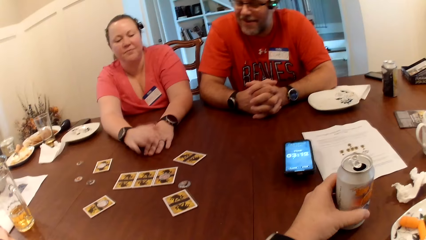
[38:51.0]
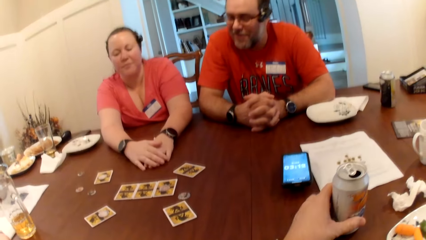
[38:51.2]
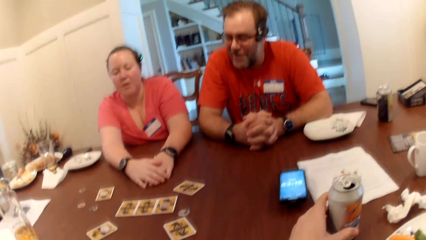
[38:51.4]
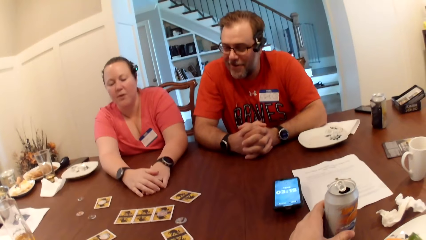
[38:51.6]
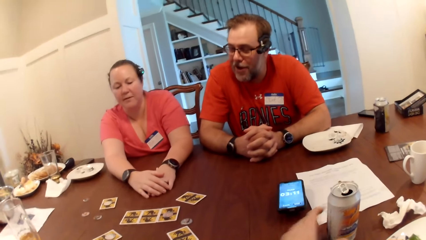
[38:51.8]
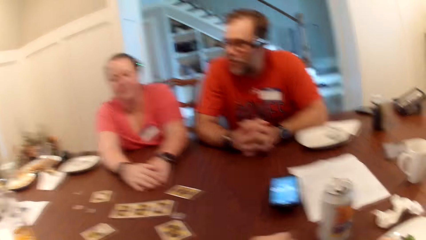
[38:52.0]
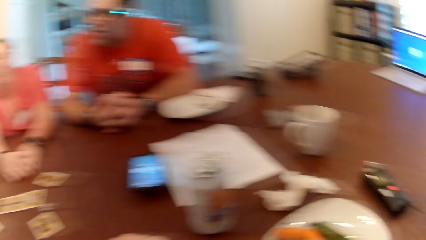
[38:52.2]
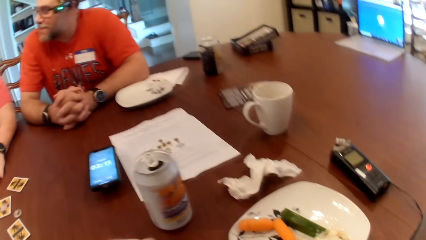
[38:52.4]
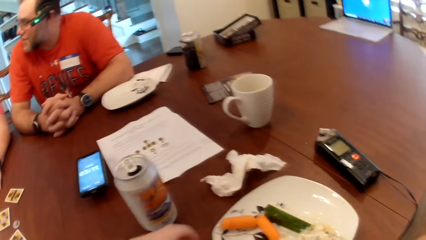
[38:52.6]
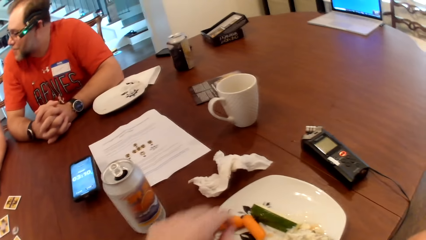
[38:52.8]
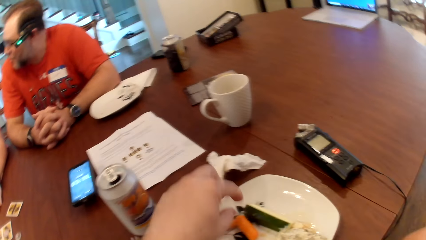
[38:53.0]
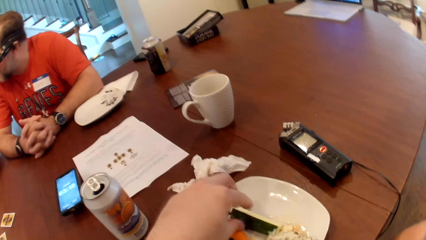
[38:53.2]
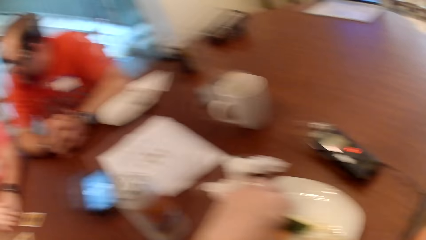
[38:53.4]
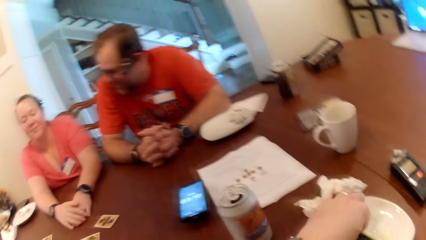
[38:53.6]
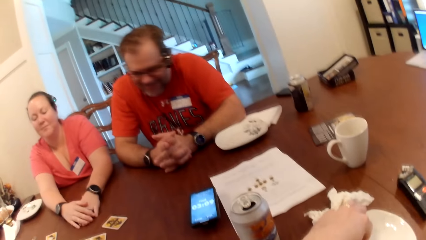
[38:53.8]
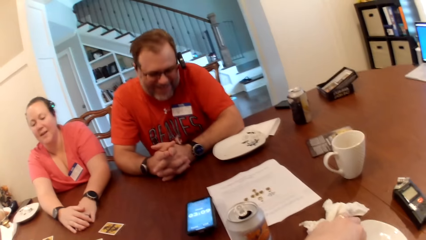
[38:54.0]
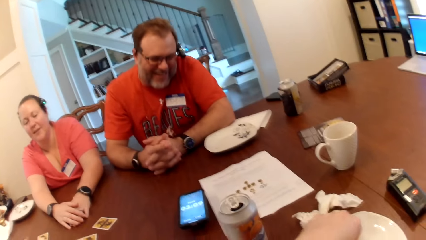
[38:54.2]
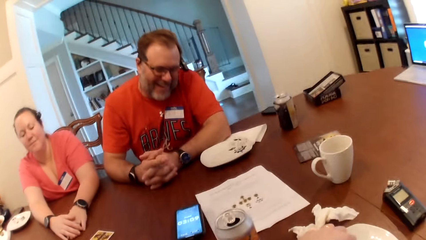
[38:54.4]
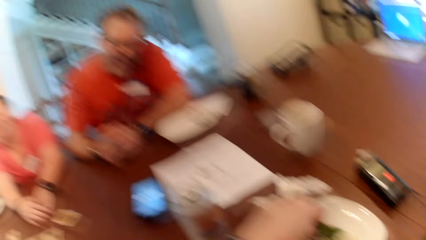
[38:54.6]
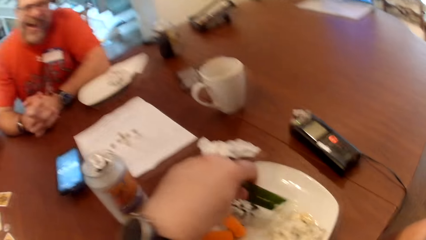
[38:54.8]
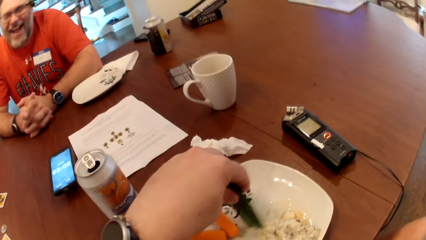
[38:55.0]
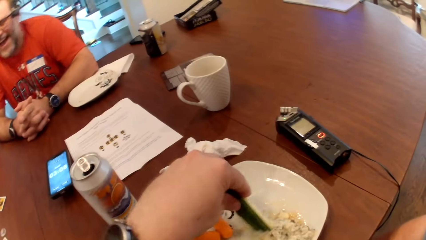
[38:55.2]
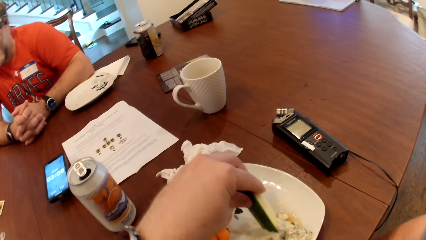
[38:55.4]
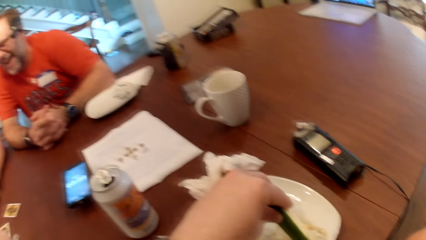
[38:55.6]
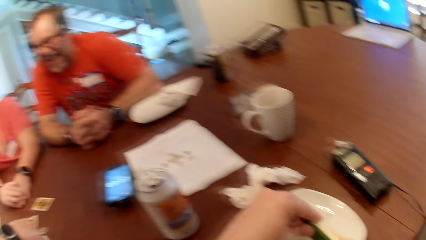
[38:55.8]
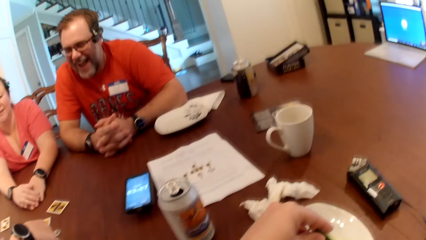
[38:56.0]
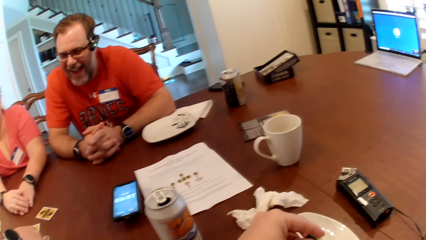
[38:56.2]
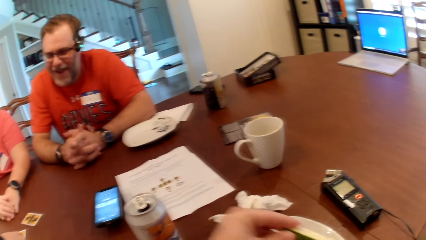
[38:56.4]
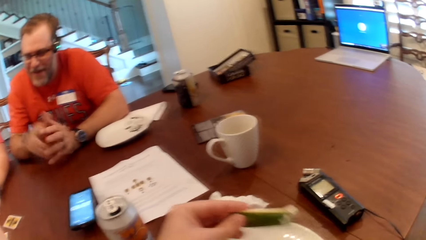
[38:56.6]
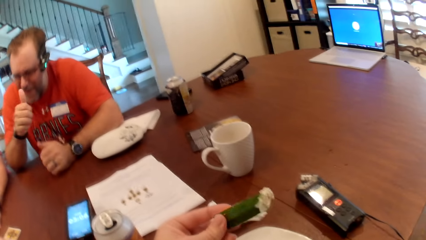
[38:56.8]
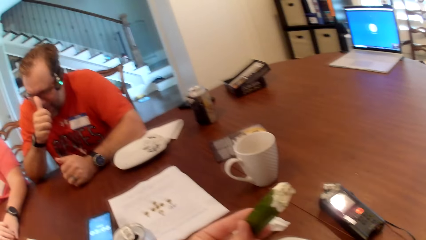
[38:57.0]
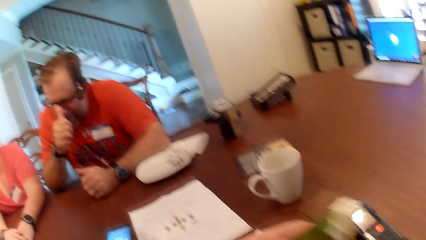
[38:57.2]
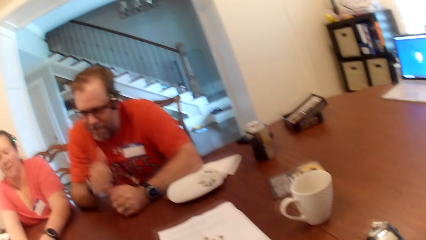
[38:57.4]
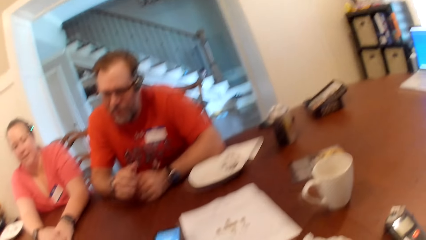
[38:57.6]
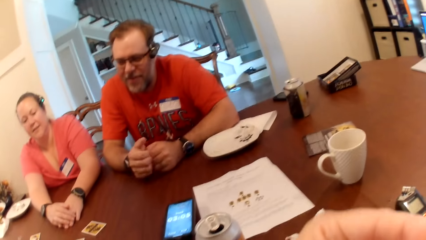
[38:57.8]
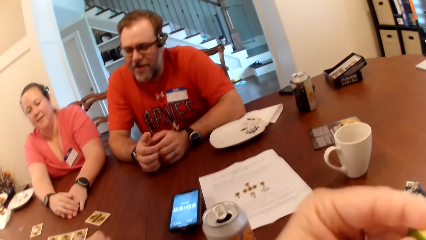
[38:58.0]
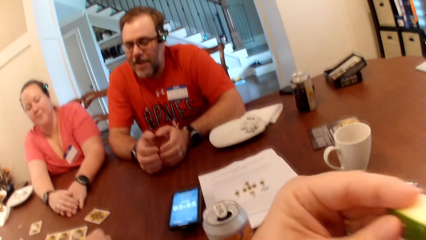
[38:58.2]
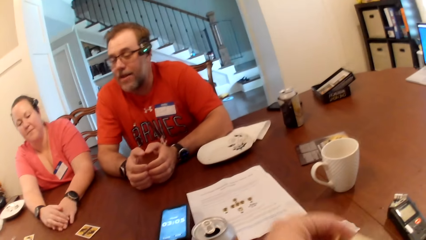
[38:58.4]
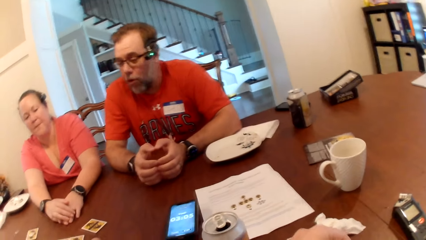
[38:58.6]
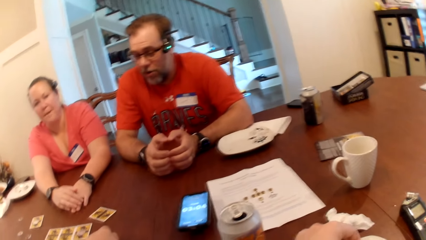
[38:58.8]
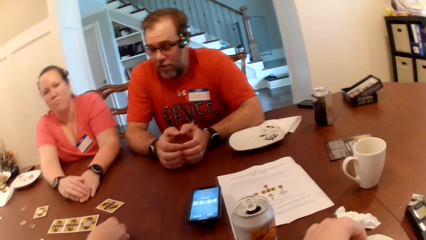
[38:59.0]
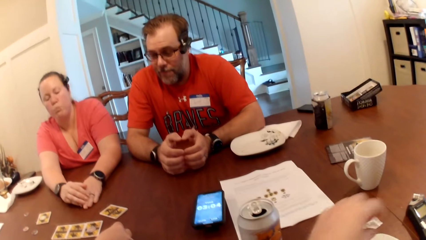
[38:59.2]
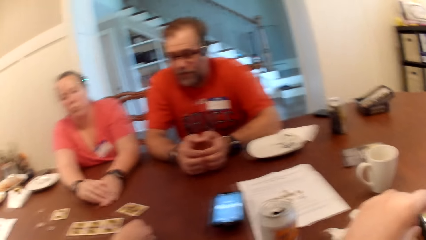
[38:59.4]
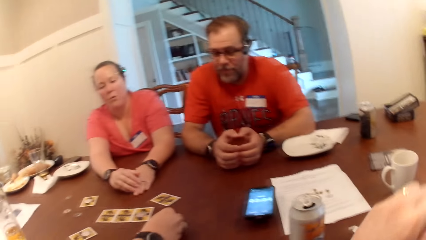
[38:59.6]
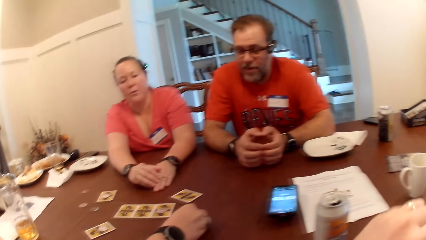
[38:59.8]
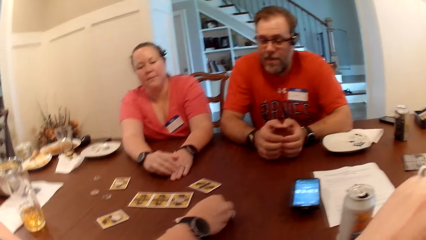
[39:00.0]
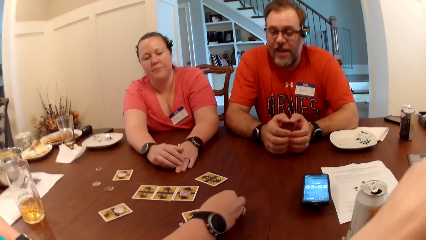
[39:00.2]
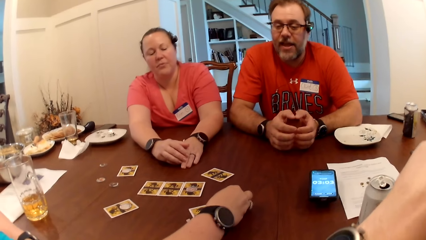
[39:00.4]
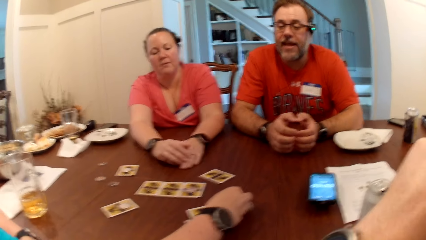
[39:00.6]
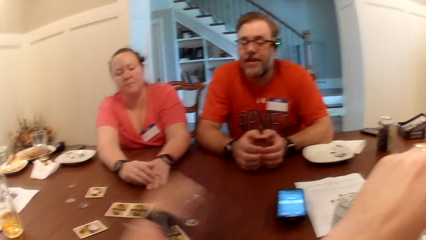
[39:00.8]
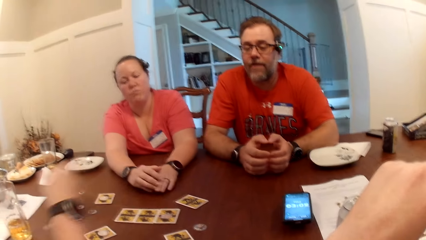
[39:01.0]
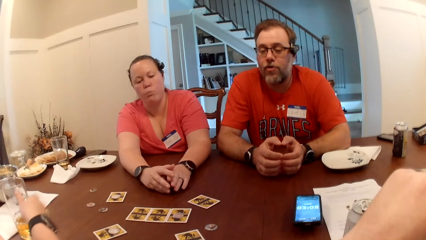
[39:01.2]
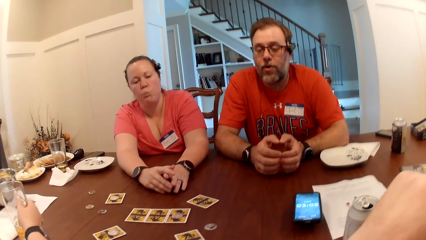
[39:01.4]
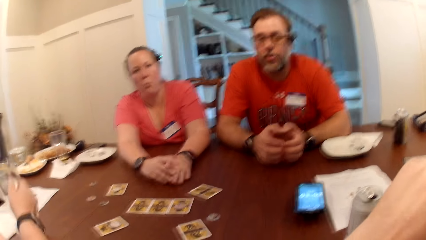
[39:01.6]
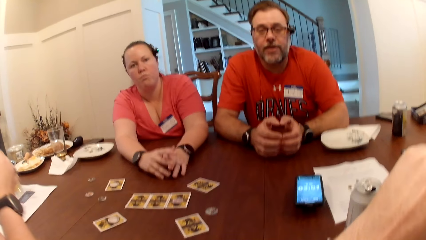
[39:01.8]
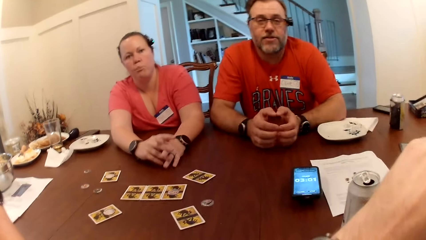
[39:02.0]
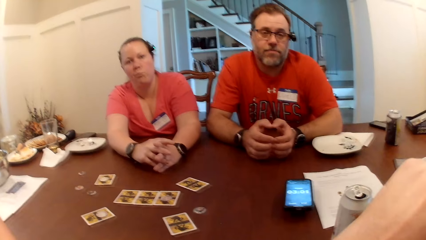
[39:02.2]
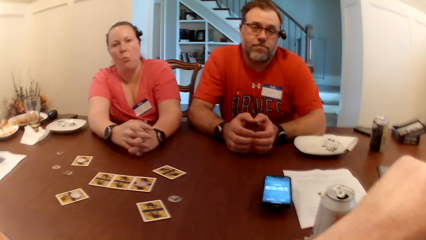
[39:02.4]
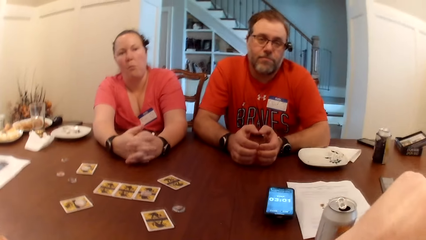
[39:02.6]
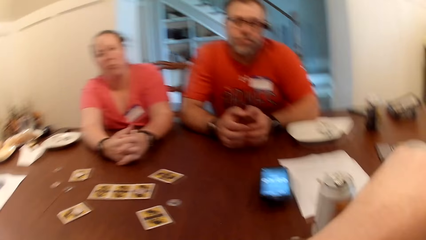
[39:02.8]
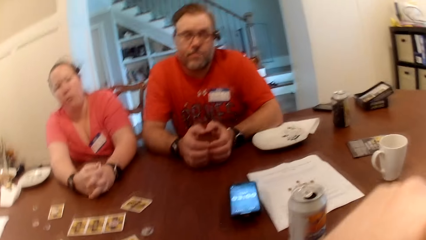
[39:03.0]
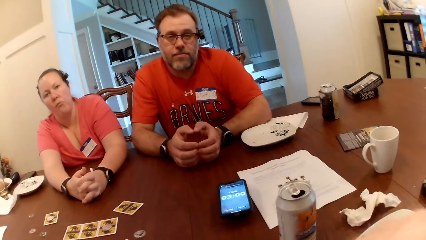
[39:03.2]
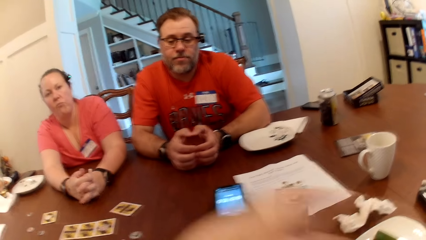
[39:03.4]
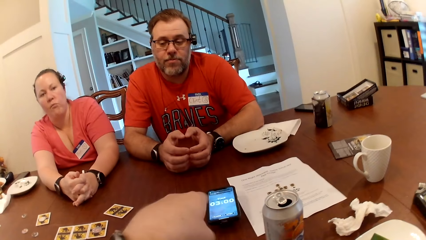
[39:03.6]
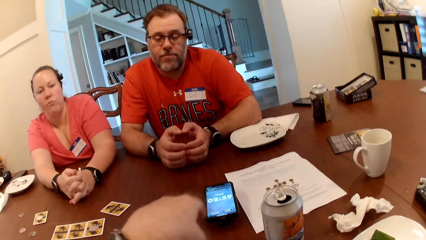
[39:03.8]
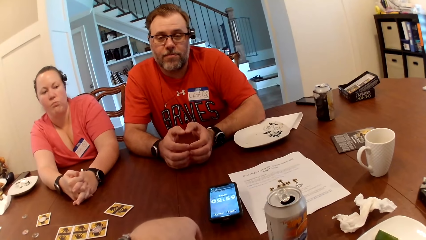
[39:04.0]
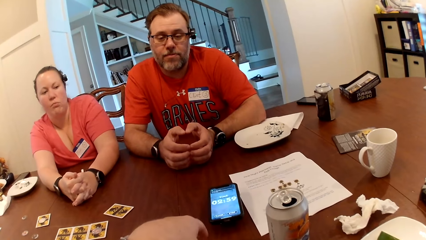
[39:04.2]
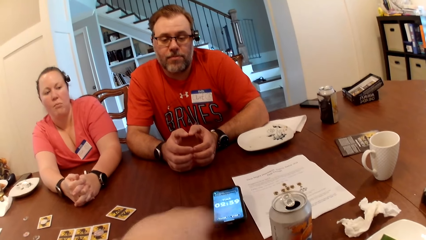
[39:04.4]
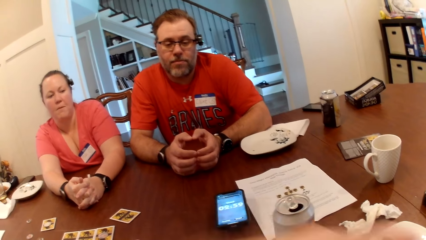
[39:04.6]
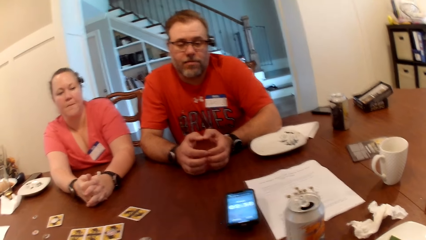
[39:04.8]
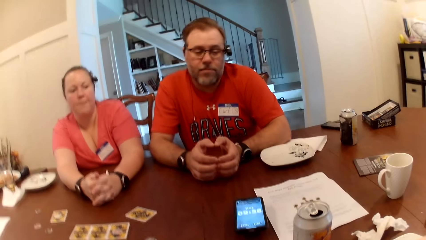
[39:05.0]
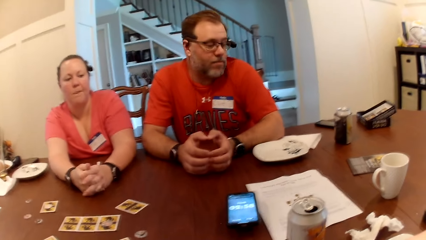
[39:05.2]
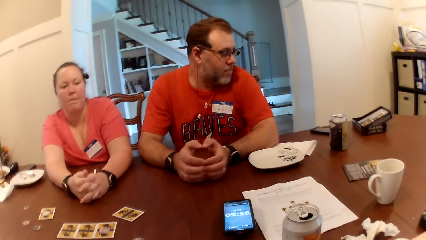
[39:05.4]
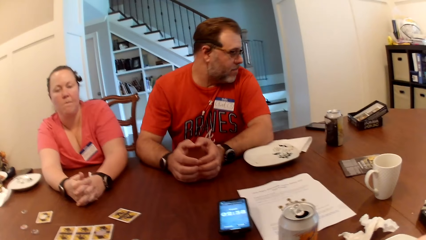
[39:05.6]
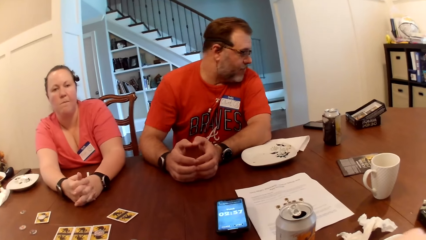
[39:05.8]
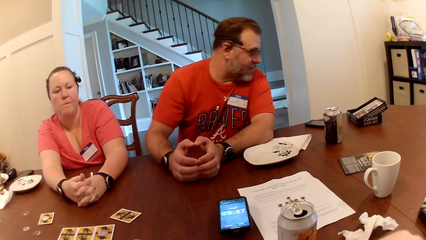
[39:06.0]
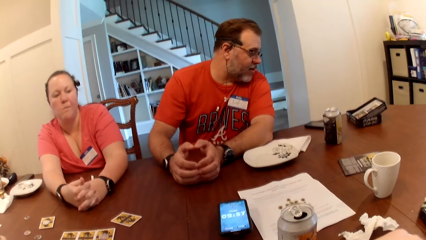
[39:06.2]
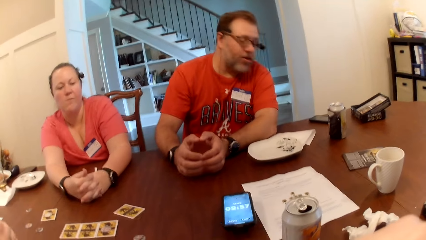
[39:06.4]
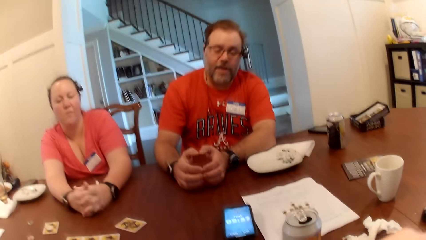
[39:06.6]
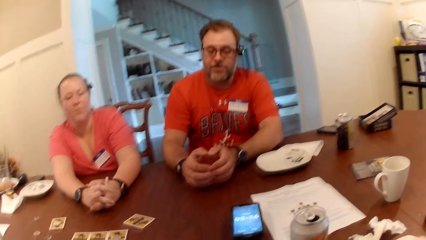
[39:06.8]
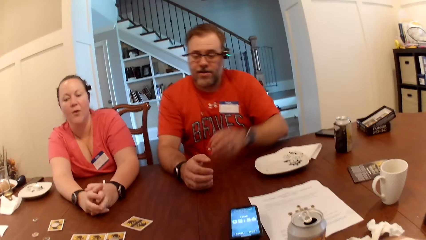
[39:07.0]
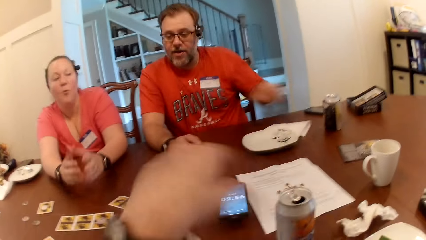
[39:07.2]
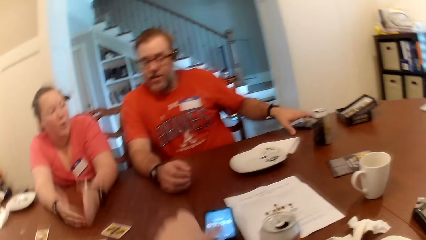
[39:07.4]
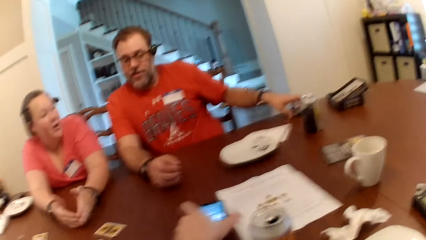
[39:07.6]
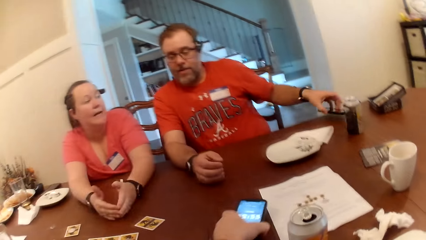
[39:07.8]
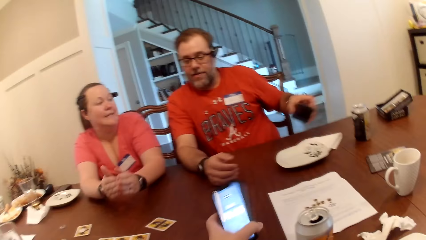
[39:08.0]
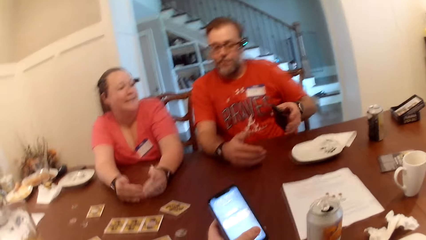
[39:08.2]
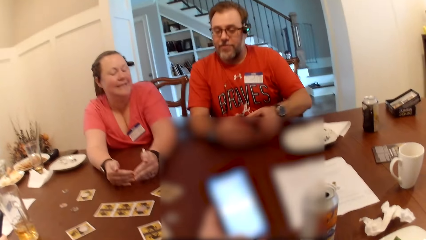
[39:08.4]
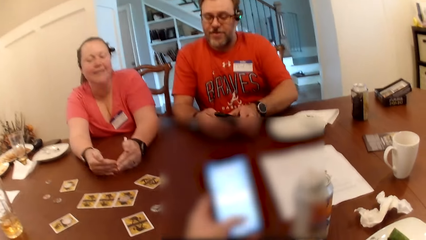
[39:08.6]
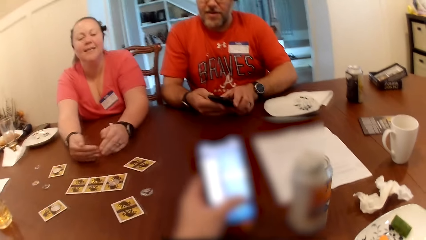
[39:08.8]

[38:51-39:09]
The camera wearer drops the drink can on the table with his left hand. He picks up a cucumber on the plate with his left hand. A woman interacts with a man. The camera wearer dips the cucumber in the sauce in the plate with his left hand. He eats the cucumber in his left hand. The man adjusts a pair of glasses with his right hand. The woman picks up a glass cup on the table with her right hand. The camera wearer touches his phone. Another woman interacts with the man. The man picks up a phone on the table with his left hand. The camera wearer picks up the phone on the table with his left hand.
